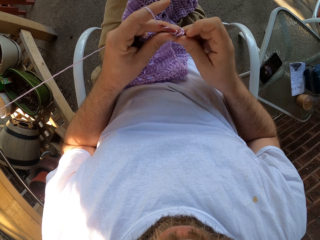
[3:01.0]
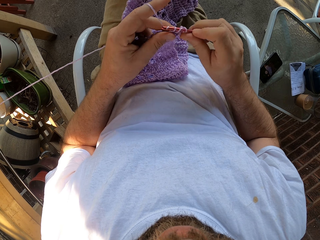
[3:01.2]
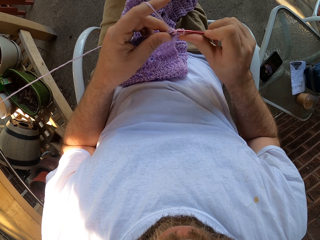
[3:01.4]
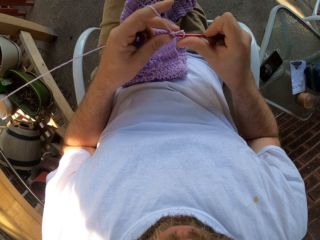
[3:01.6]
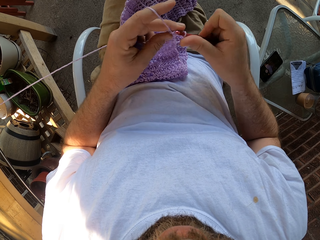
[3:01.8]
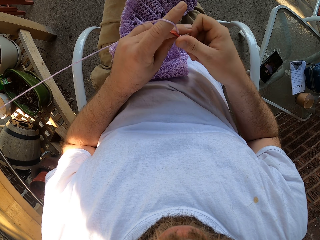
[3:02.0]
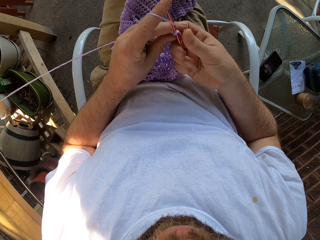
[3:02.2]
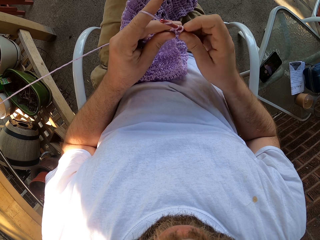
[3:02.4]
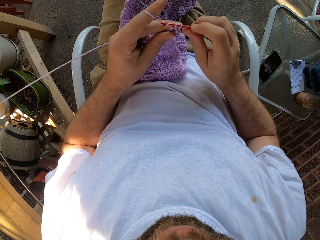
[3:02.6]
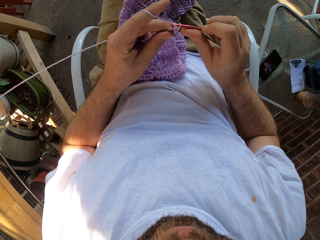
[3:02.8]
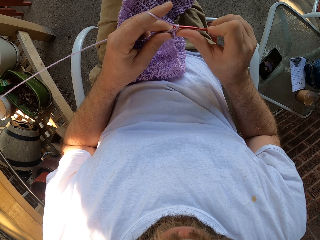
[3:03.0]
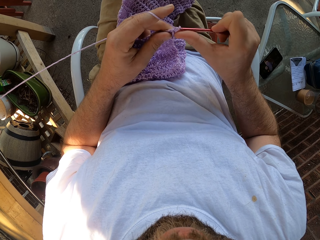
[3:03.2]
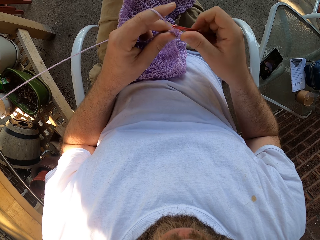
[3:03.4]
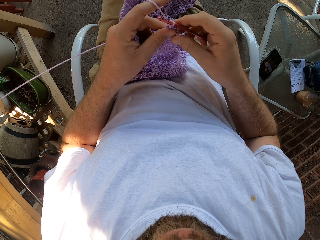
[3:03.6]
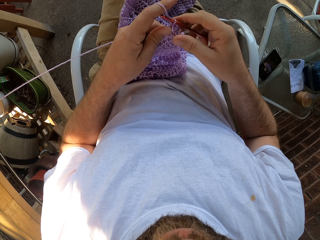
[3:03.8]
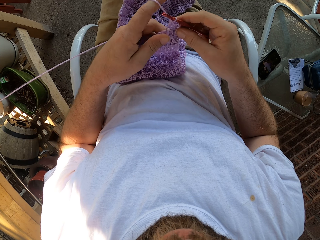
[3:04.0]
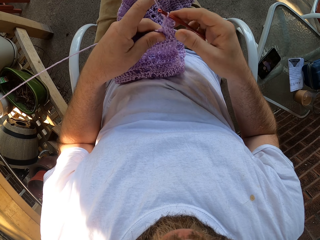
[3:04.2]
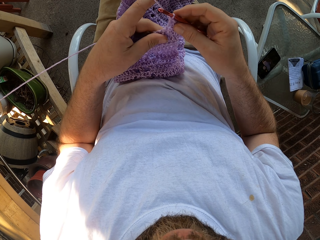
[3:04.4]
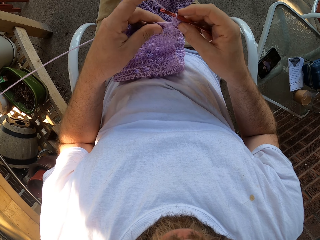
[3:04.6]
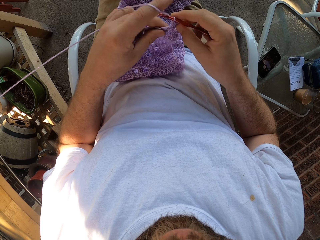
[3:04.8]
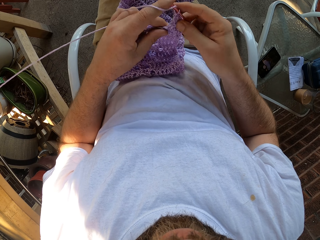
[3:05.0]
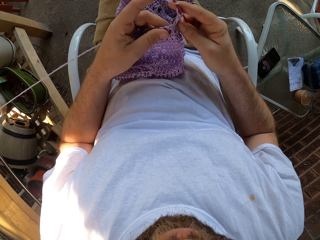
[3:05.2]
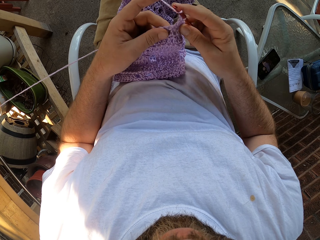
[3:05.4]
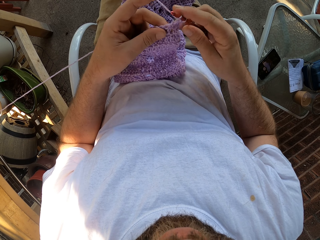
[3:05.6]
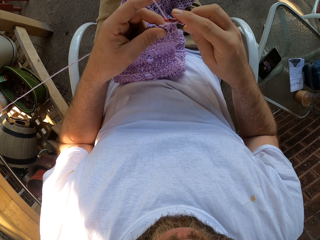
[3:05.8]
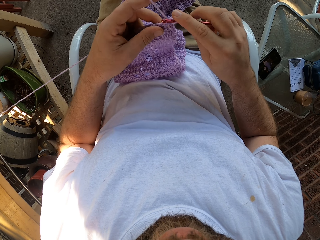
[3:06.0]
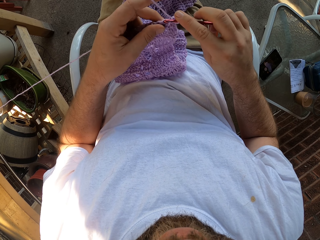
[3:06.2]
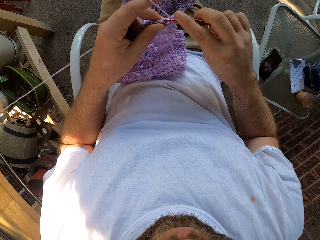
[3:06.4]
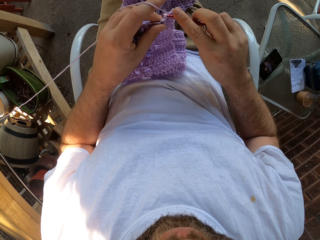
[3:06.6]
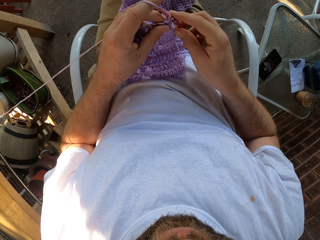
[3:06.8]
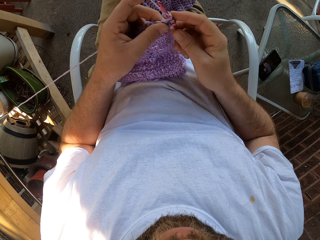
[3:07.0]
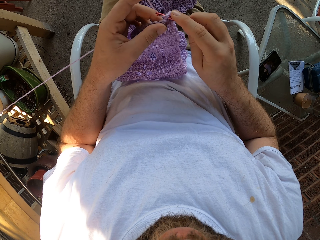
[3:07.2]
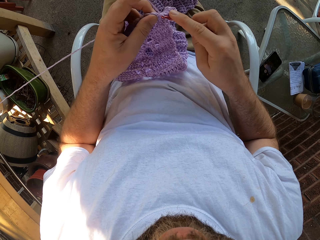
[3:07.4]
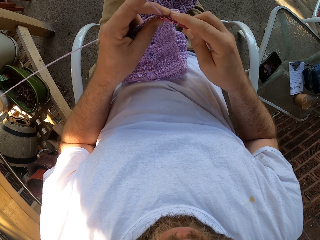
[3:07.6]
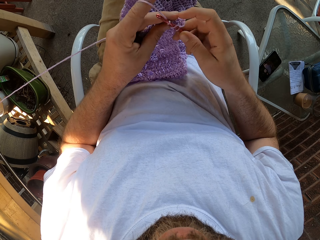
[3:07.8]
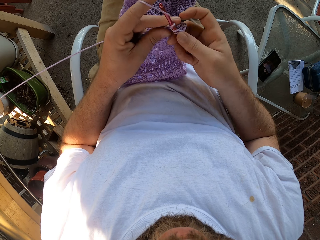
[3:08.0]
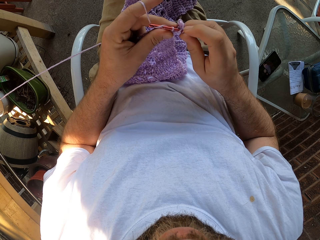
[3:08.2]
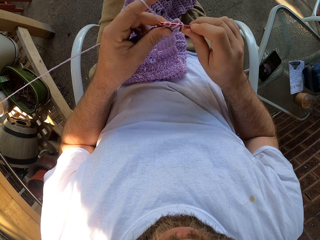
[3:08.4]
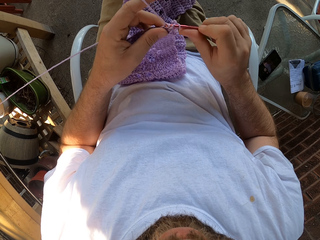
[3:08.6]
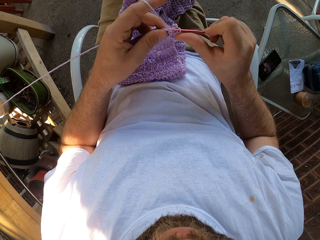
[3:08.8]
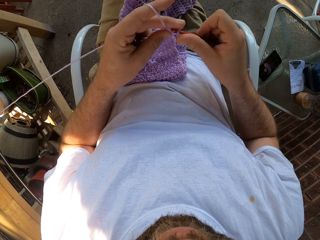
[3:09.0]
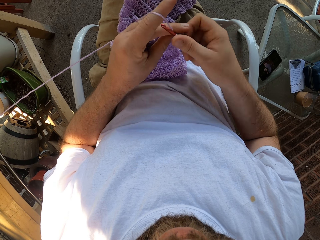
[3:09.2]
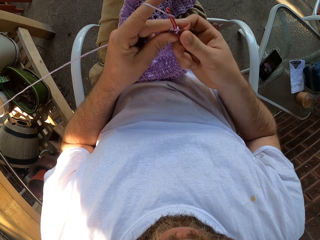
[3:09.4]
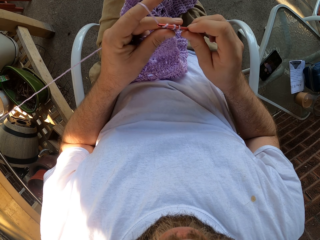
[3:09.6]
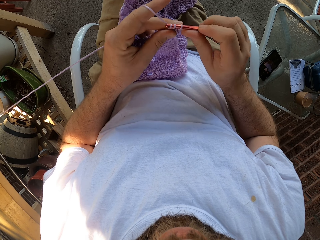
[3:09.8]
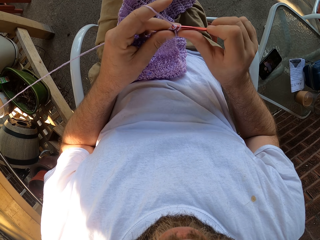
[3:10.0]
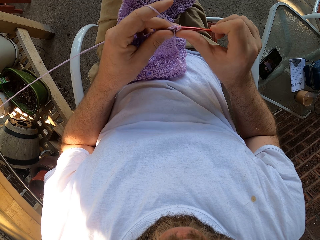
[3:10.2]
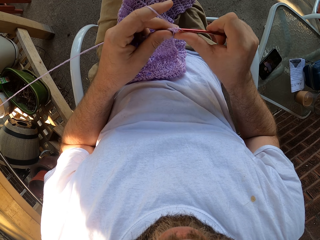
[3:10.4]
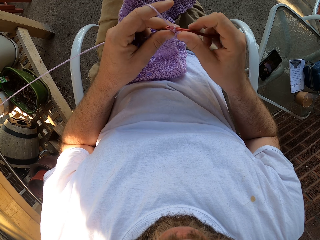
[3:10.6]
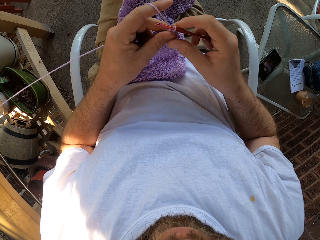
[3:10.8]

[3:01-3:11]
The camera wearer adjusts the fabric. They knit the fabric.

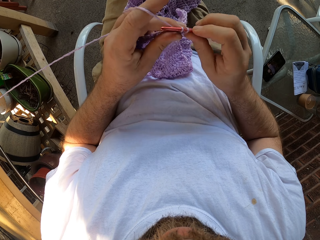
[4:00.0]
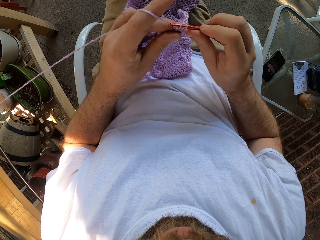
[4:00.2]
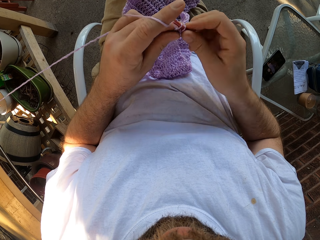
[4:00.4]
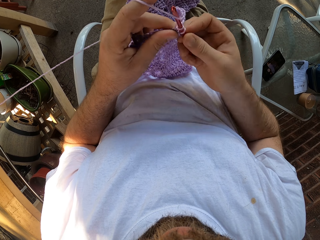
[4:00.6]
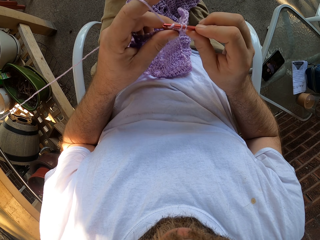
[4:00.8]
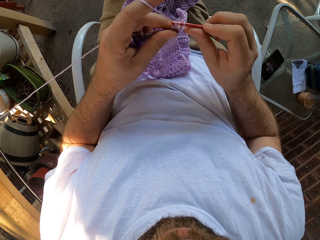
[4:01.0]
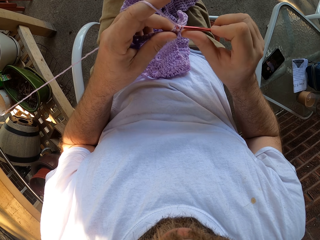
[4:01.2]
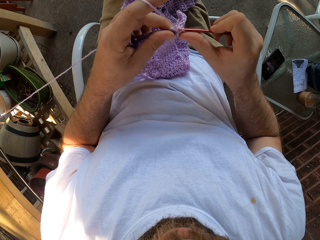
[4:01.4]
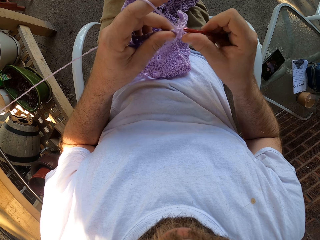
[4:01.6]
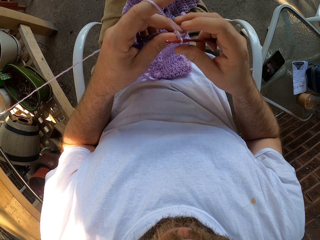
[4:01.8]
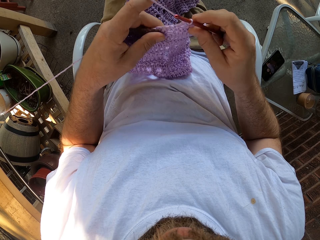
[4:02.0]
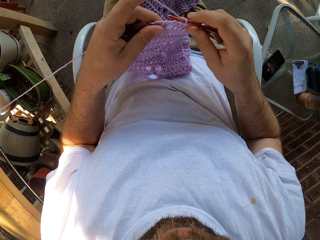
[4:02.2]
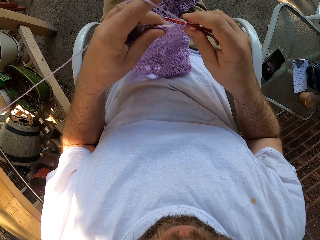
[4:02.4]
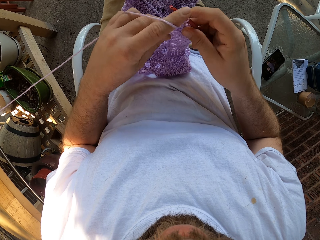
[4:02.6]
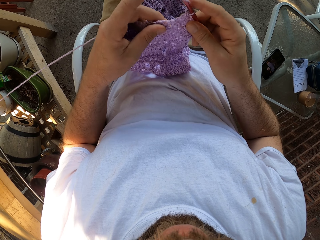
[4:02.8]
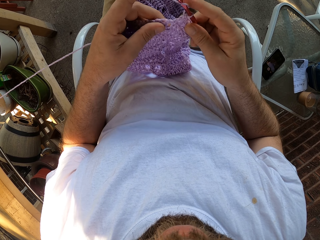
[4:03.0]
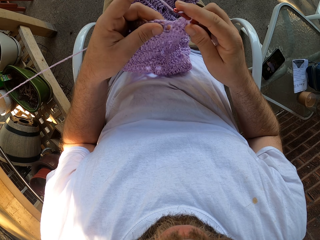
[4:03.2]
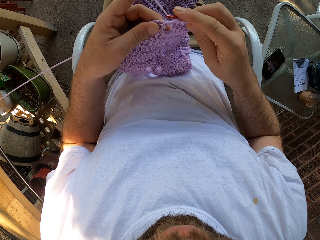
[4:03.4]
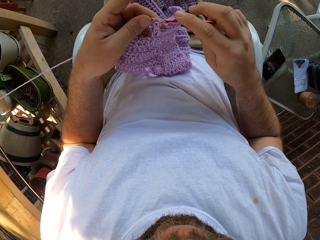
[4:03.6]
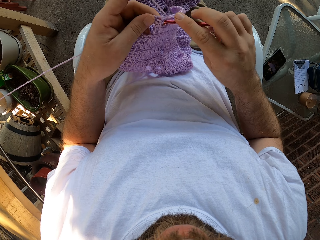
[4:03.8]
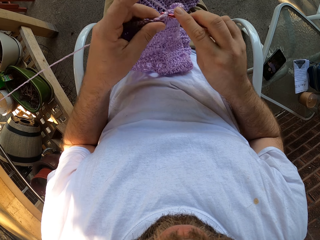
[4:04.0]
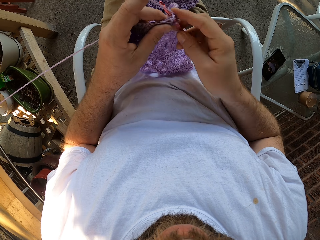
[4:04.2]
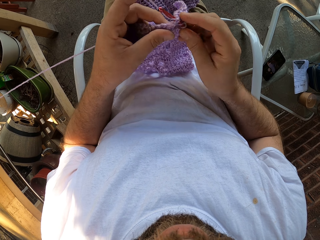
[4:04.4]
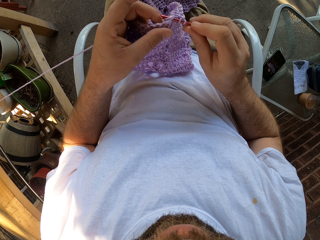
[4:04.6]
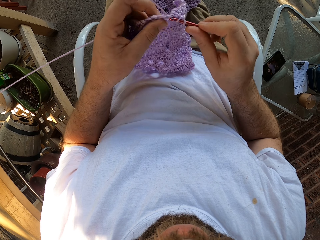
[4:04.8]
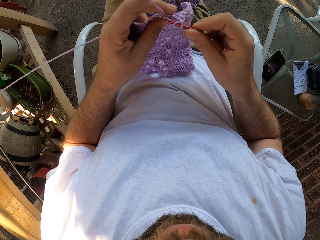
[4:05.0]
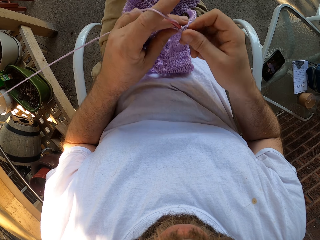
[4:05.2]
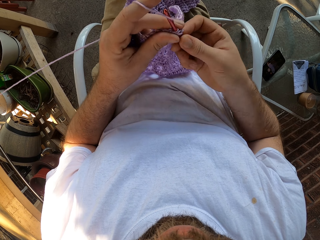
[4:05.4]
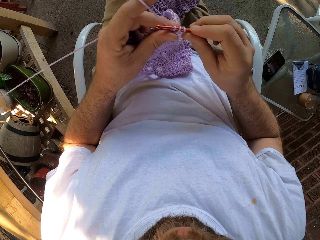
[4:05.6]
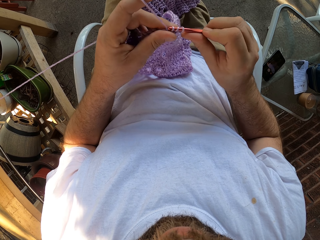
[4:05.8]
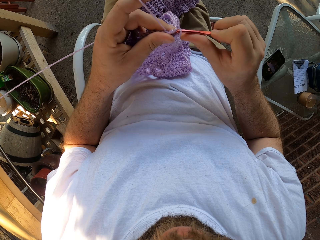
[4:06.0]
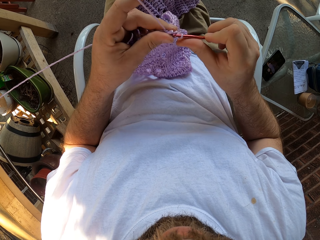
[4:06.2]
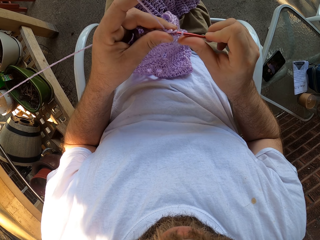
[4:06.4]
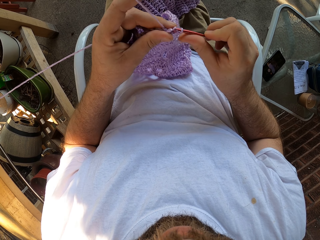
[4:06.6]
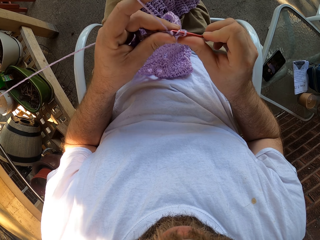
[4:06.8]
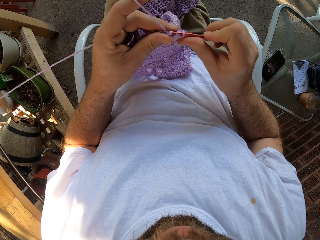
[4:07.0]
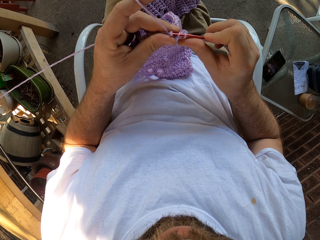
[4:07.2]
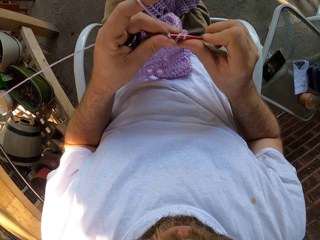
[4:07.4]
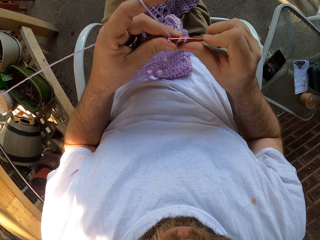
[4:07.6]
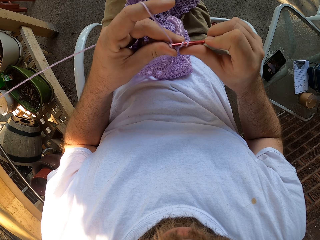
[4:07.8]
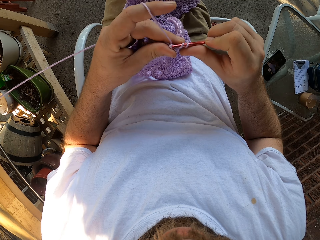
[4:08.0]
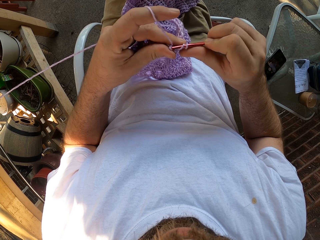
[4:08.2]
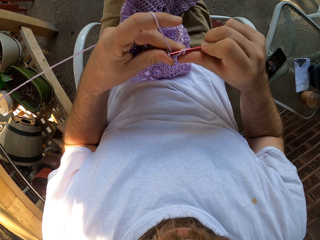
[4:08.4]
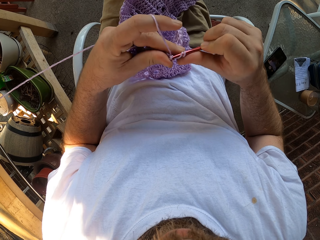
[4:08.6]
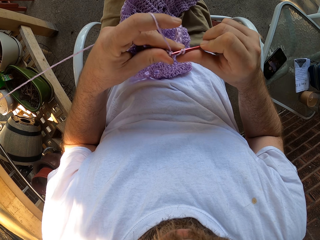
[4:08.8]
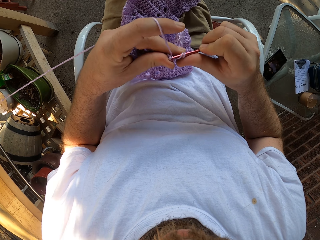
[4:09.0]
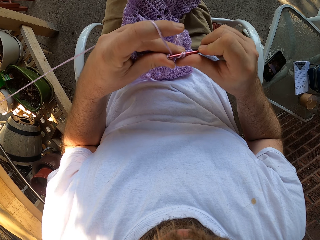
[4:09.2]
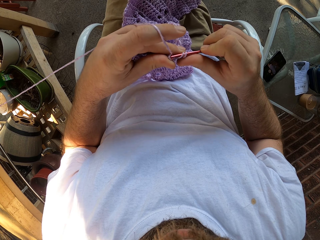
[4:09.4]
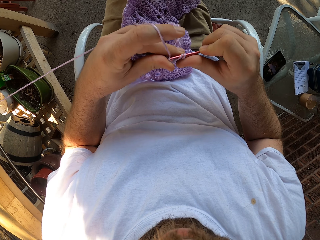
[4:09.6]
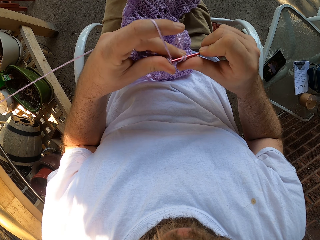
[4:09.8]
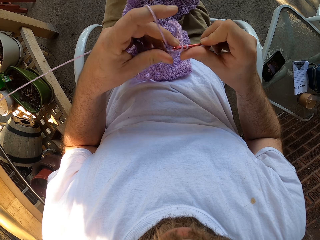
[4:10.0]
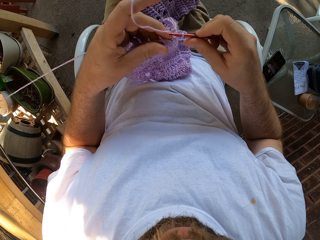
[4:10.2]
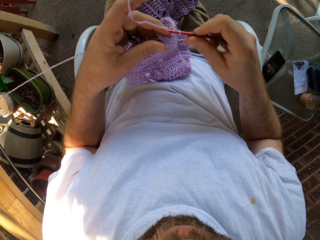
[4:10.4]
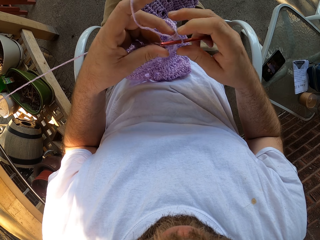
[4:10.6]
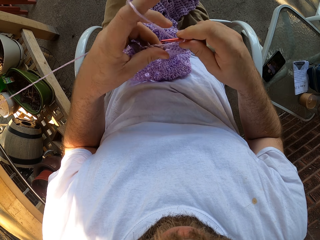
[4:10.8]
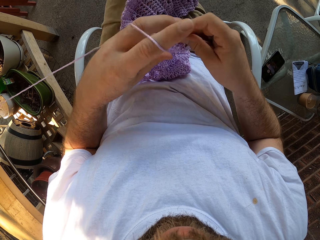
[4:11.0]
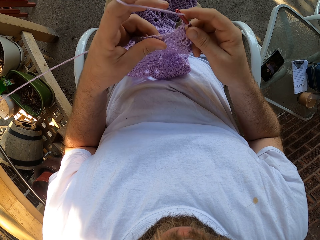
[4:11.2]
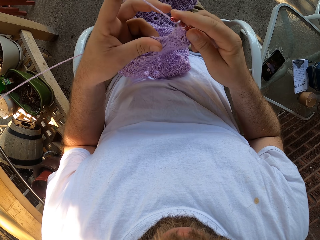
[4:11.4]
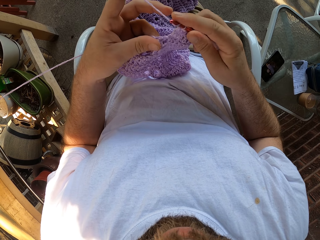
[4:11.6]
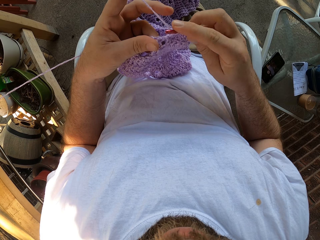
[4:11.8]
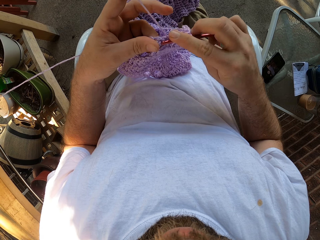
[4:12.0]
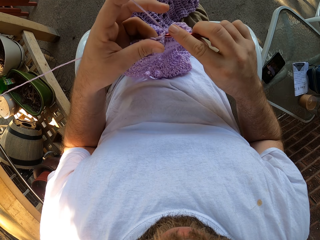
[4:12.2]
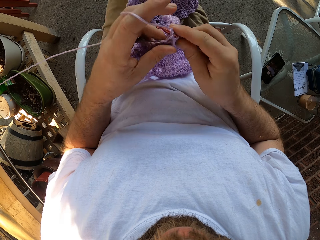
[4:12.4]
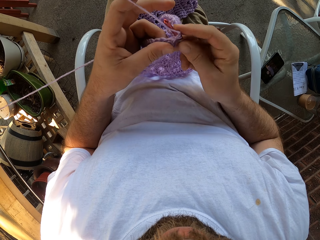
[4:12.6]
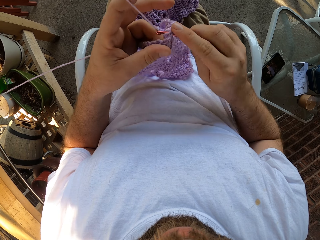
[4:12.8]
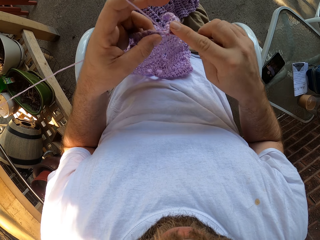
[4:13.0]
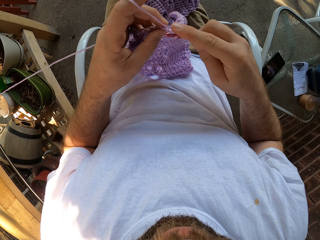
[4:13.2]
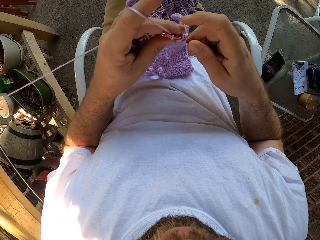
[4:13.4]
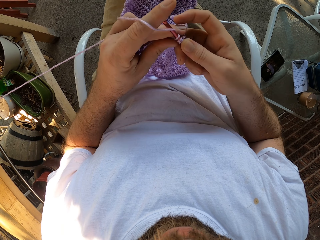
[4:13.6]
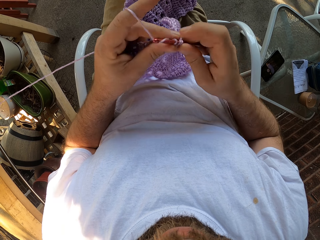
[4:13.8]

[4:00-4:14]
The camera wearer adjusts the fabric. They knit the fabric.
